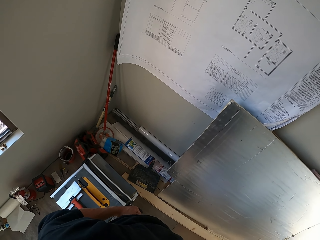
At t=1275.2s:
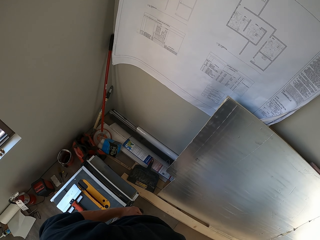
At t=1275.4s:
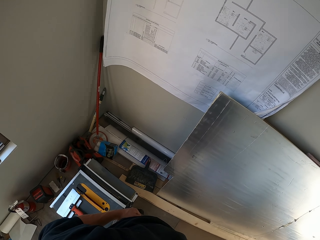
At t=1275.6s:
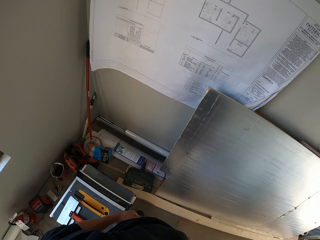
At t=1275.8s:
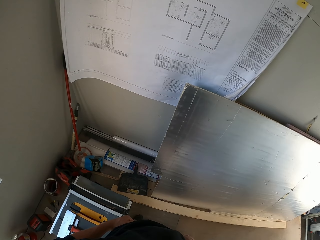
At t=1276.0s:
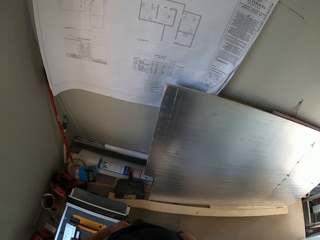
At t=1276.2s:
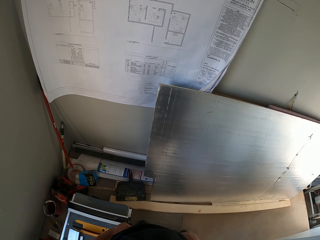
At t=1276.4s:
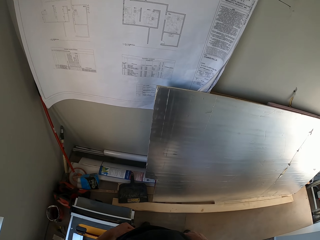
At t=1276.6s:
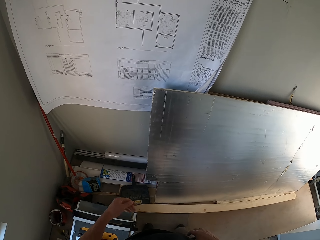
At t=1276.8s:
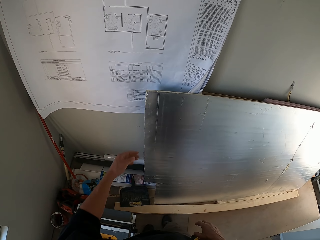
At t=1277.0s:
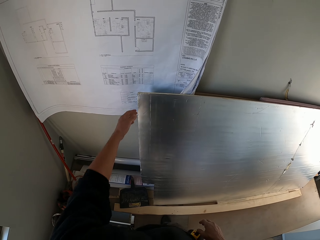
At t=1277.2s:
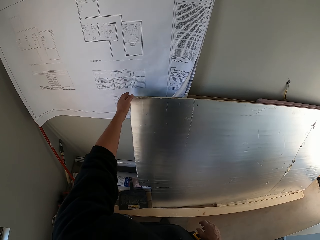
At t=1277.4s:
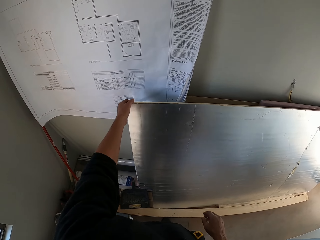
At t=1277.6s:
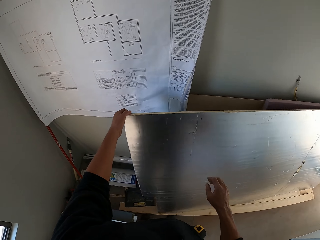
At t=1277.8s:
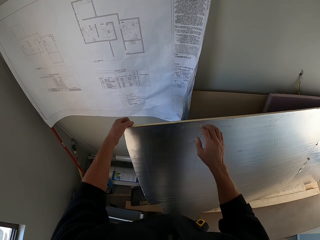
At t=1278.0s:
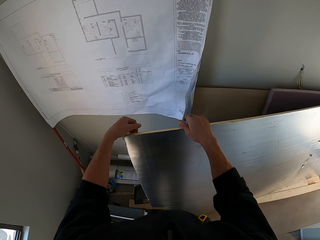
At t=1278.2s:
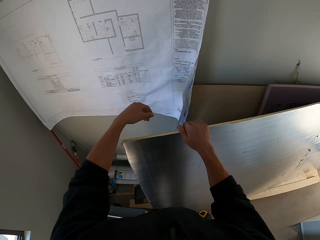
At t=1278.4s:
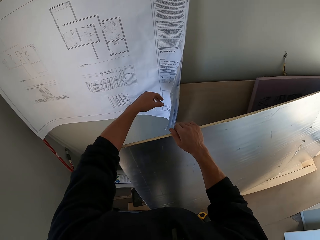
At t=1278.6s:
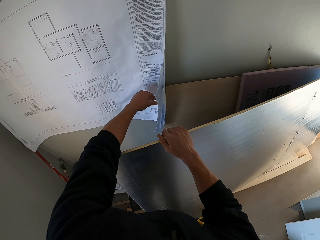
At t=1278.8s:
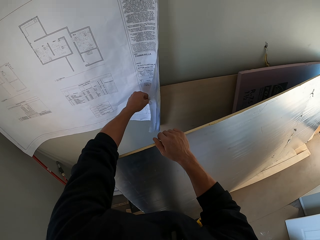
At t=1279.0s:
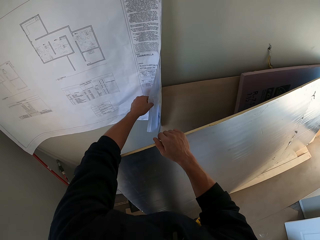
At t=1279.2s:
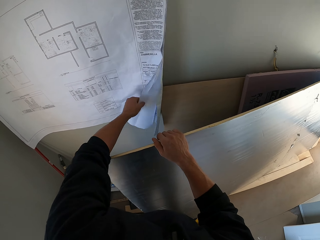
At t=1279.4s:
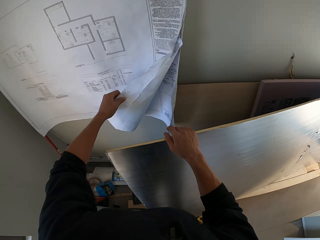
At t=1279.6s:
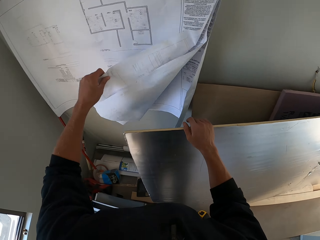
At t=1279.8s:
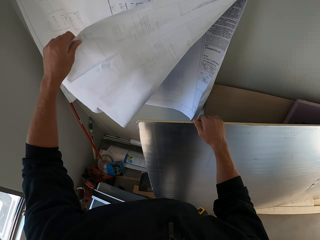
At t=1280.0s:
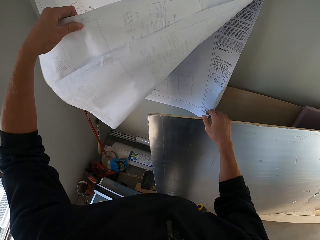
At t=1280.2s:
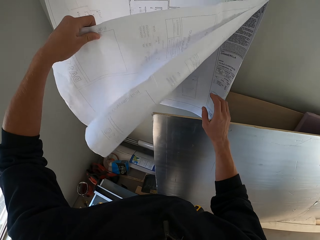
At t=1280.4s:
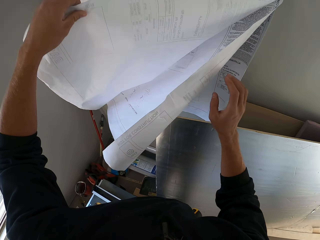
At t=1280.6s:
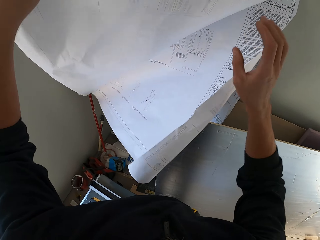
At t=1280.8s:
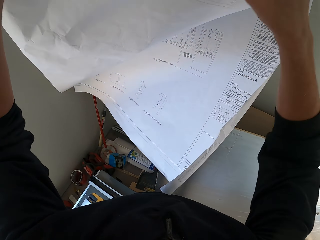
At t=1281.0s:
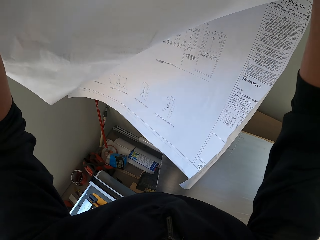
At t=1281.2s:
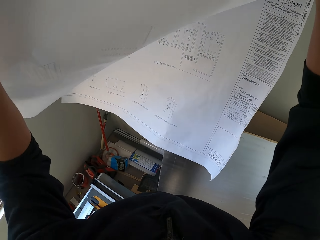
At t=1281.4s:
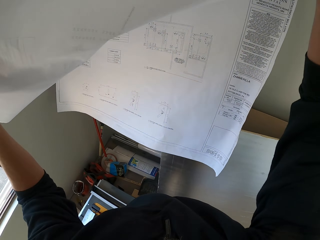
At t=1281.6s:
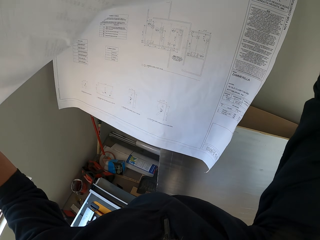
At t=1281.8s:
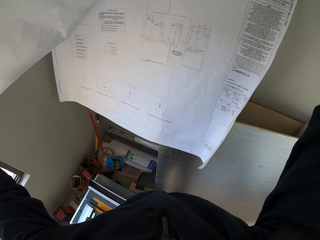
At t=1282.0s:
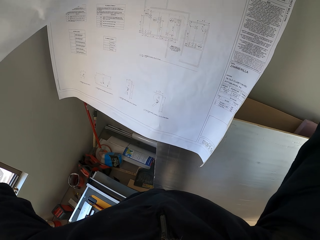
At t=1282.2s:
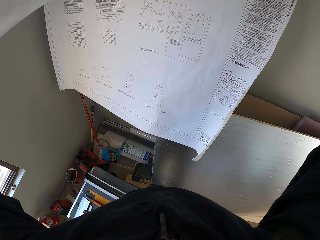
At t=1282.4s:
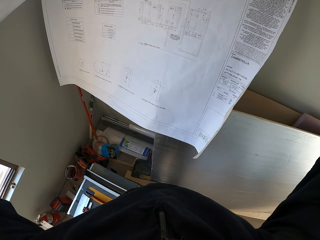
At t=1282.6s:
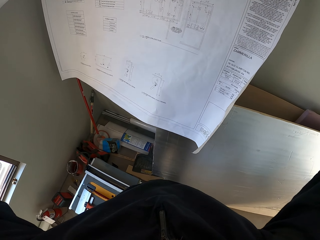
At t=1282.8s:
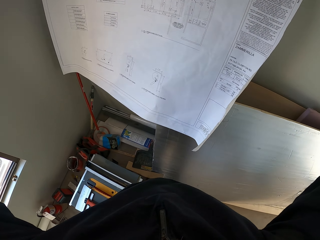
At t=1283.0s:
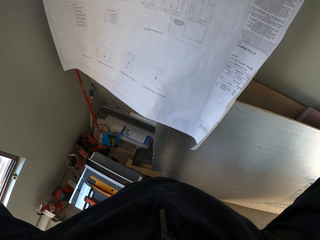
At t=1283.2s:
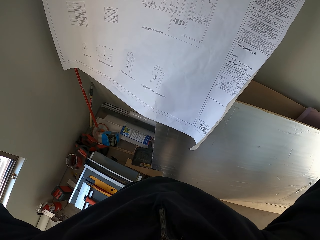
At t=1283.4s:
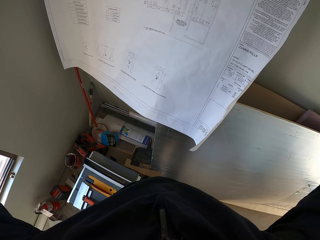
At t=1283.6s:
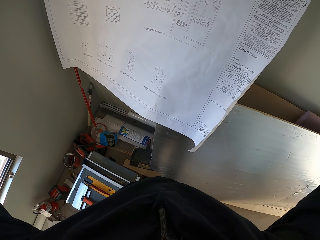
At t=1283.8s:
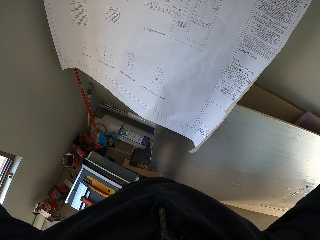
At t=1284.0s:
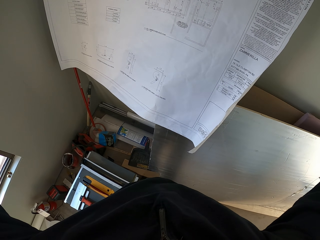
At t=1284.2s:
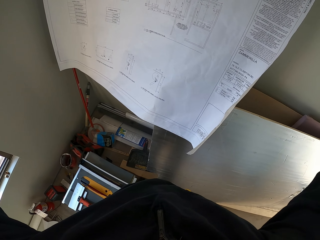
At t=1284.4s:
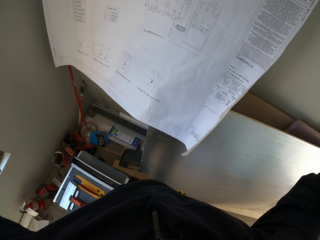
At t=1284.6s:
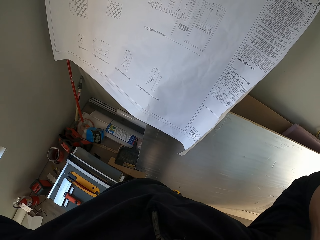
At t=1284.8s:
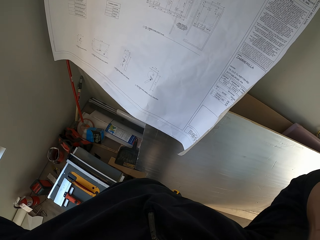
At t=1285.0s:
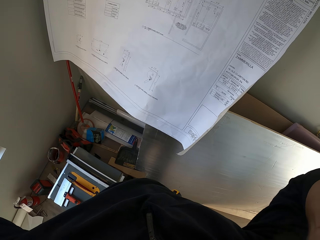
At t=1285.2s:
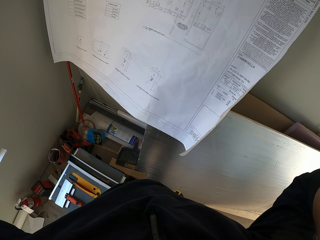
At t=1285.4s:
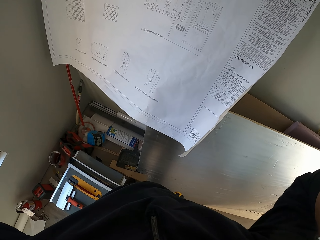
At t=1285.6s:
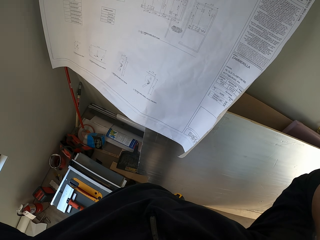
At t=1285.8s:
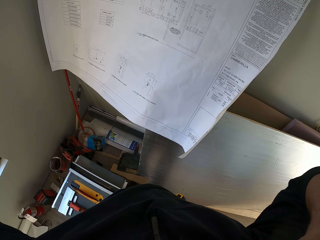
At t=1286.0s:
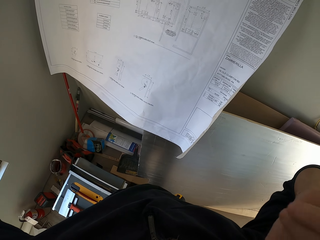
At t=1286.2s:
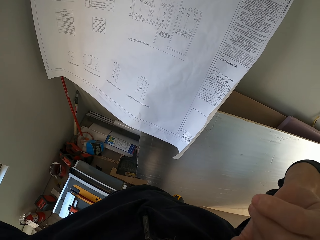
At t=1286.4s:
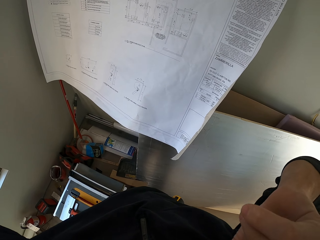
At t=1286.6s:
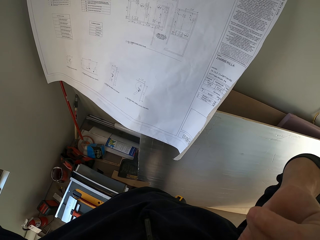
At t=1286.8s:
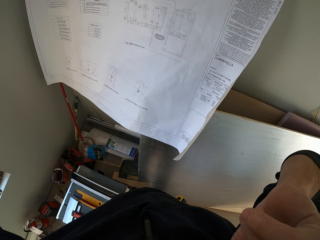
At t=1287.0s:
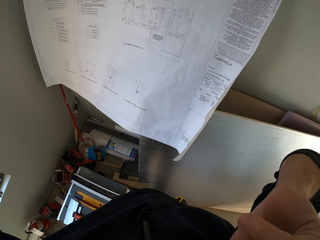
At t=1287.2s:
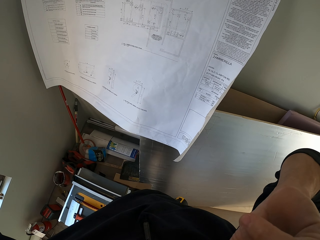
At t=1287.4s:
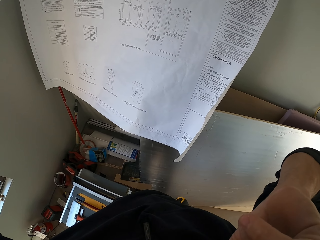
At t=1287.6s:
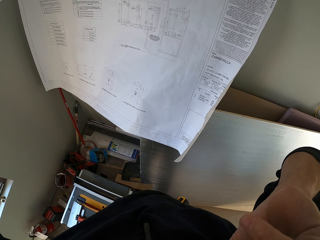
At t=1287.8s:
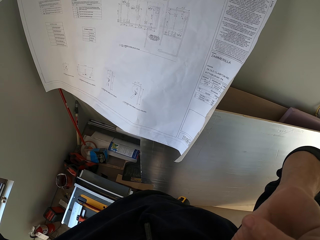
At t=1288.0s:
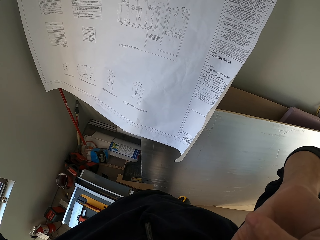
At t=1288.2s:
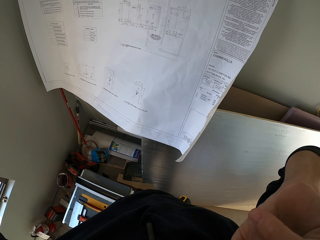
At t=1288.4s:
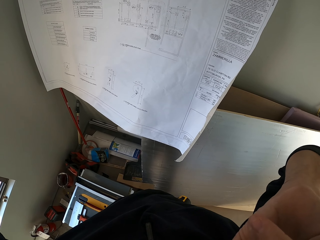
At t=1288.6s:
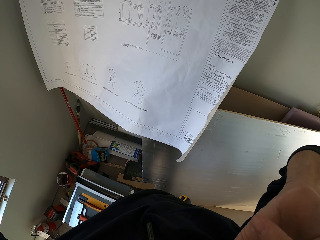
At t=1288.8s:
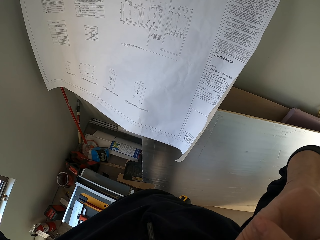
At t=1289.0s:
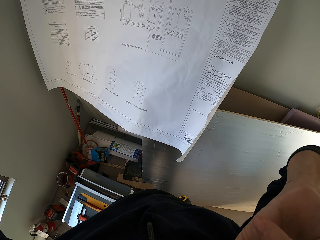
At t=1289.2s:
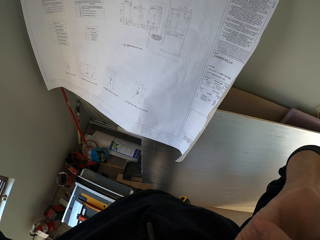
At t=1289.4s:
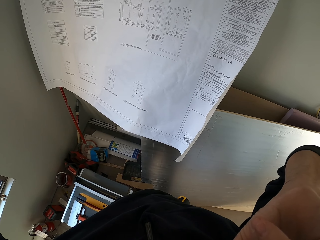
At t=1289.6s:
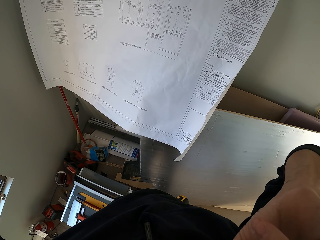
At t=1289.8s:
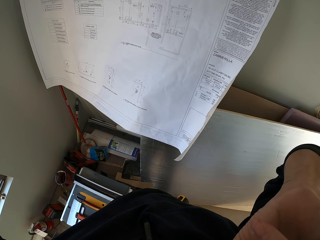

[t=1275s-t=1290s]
The camera wearer moves the board or plywood along the wall. They raise a page on the architectural design on the wall. They look at the architectural design on the wall. They touch something. They look at the architectural design on the wall. They touch something.

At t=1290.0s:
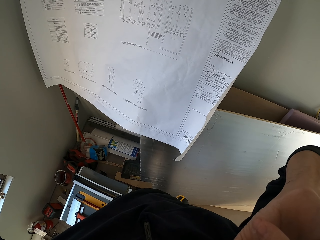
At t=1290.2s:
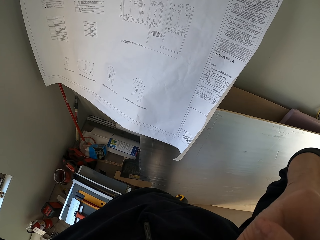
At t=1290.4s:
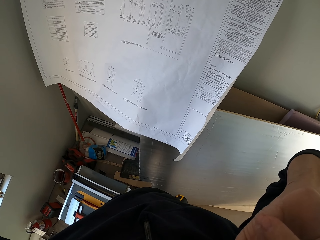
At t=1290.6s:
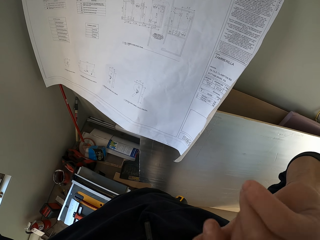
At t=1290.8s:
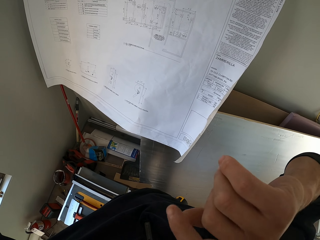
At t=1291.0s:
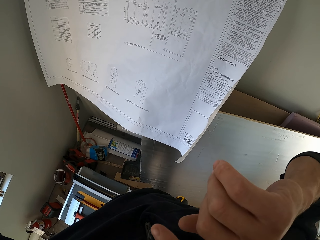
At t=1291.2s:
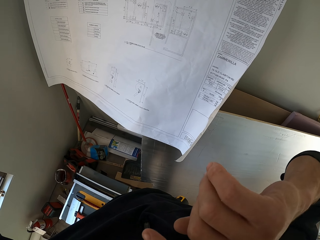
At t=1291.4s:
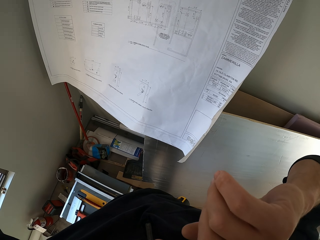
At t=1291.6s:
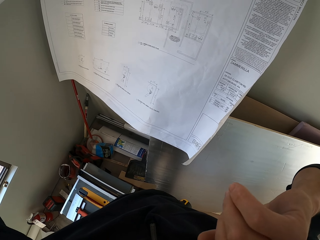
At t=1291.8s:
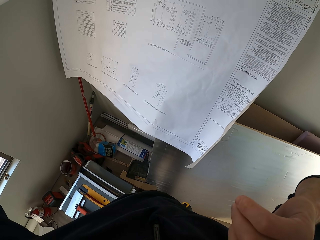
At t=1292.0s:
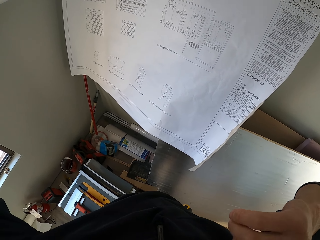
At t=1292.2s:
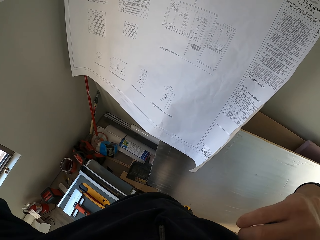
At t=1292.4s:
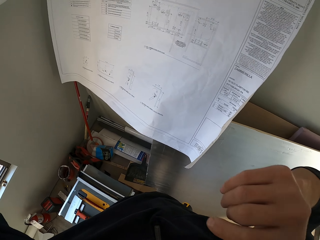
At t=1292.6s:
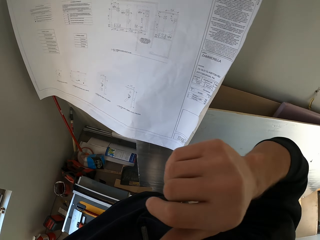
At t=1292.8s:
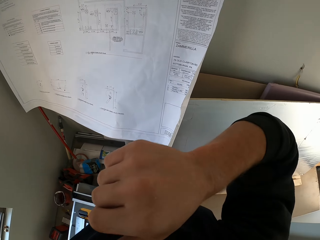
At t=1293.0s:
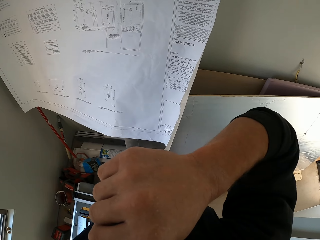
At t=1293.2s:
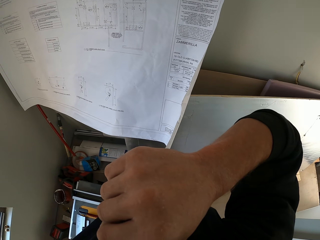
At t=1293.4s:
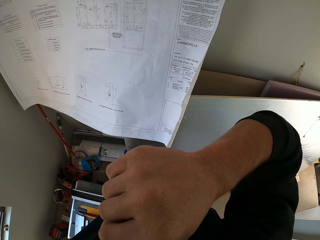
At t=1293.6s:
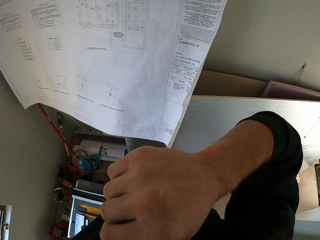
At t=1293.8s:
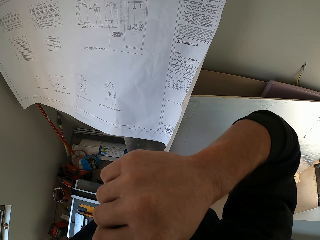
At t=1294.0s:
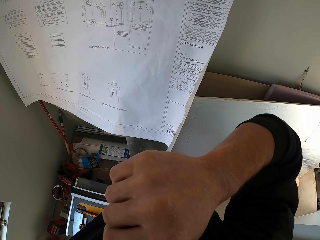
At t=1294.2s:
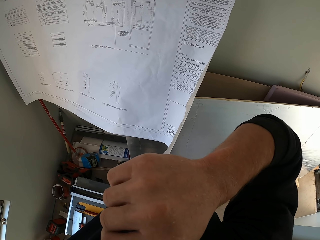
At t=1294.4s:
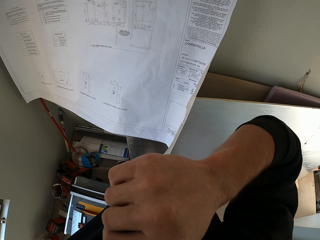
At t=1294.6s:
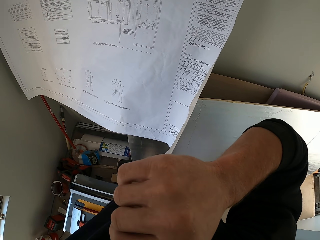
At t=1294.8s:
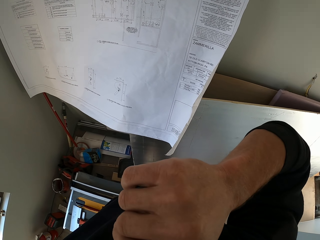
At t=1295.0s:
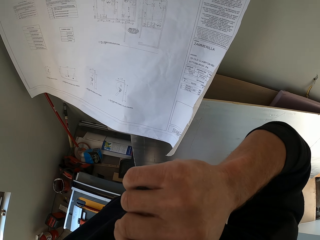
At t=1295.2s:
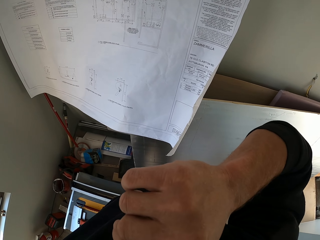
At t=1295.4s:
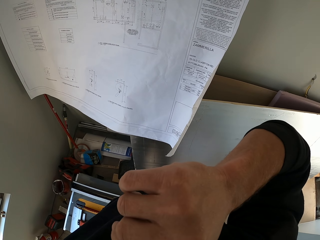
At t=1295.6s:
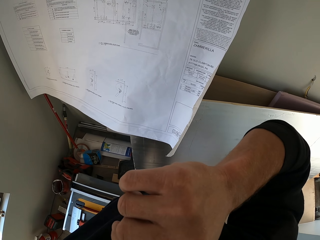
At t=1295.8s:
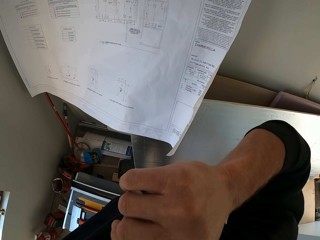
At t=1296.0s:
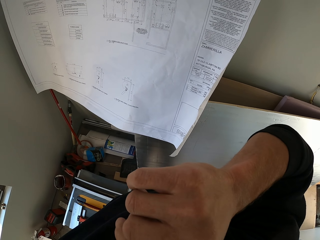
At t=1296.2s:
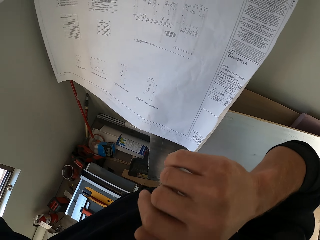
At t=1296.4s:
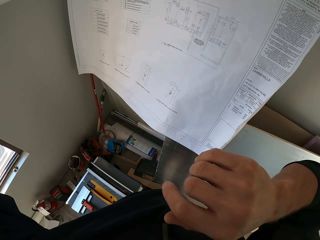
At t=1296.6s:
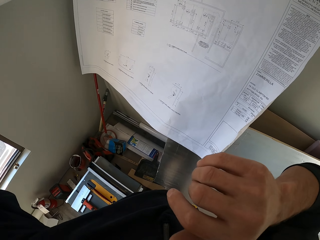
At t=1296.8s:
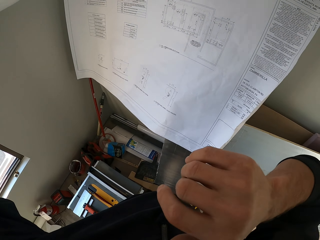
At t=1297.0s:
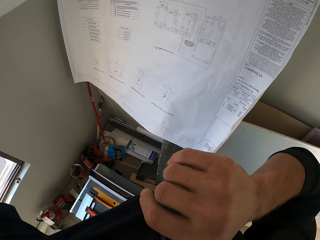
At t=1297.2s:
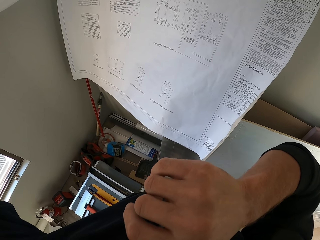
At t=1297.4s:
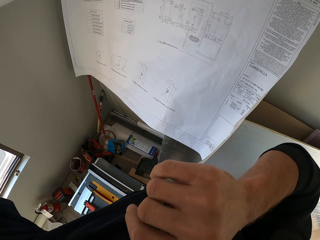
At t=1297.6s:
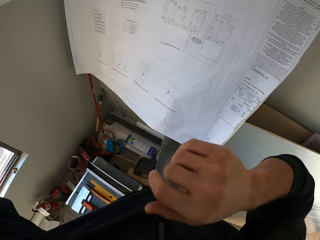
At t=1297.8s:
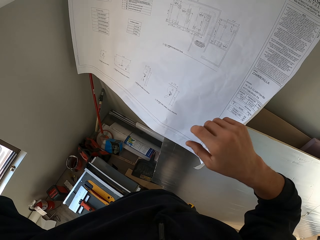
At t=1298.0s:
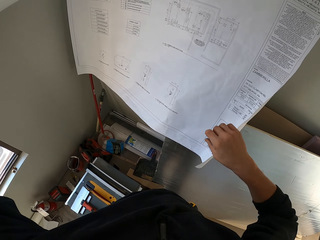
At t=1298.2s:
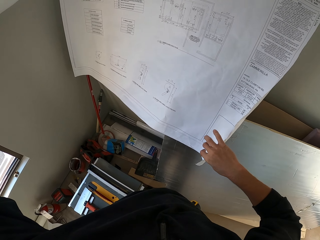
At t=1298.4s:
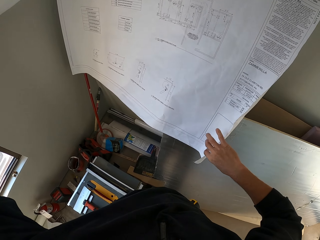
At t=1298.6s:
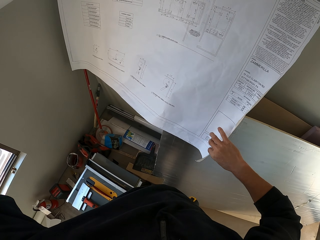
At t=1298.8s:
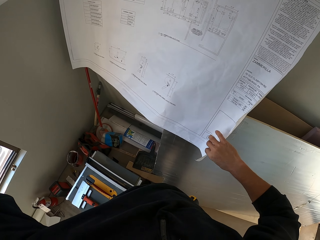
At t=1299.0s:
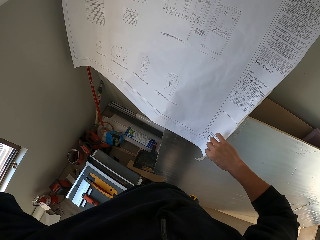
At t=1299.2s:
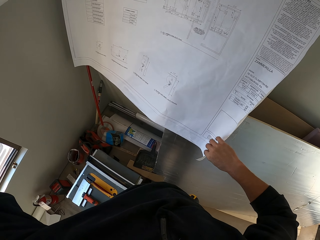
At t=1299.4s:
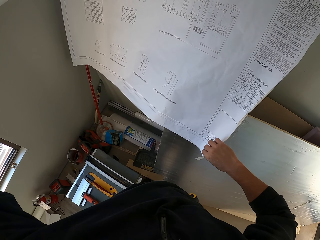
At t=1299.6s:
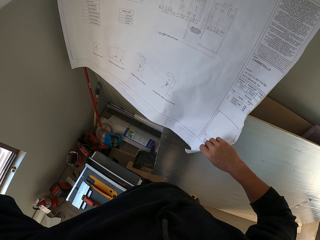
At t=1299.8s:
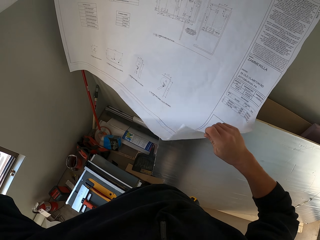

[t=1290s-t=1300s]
The camera wearer looks at the architectural design or blueprint on the wall. They hold their face. They study the blueprint on the wall. They raise a page on the architectural design on the wall.
